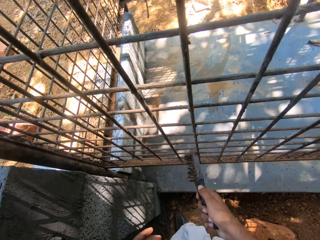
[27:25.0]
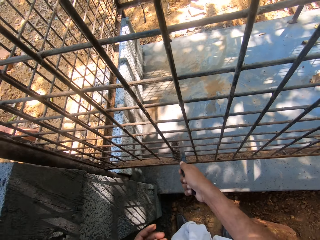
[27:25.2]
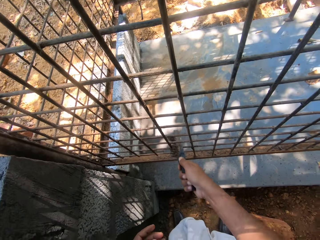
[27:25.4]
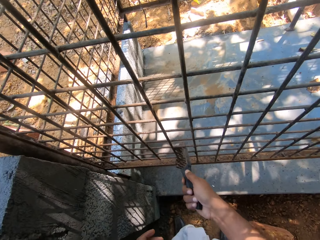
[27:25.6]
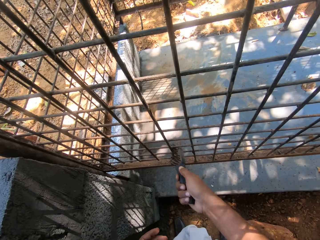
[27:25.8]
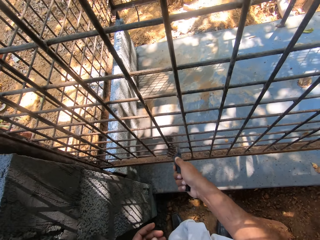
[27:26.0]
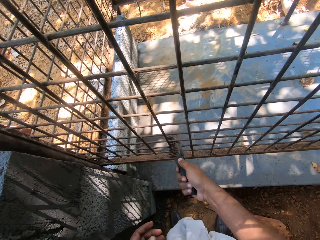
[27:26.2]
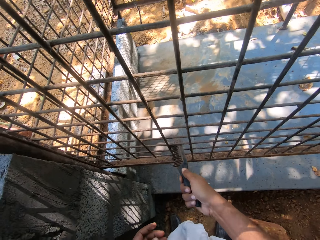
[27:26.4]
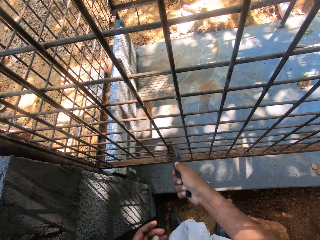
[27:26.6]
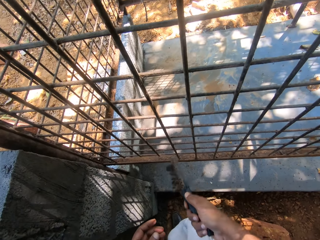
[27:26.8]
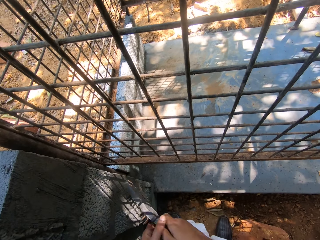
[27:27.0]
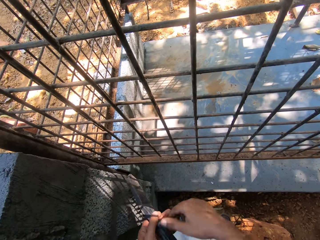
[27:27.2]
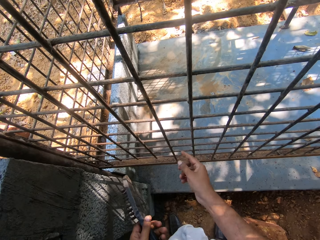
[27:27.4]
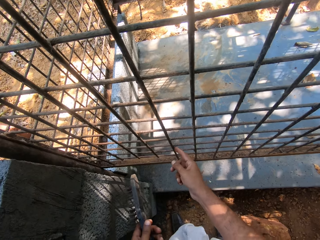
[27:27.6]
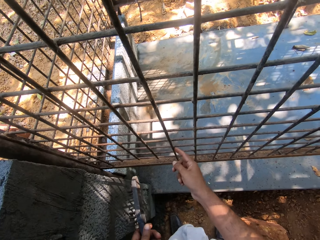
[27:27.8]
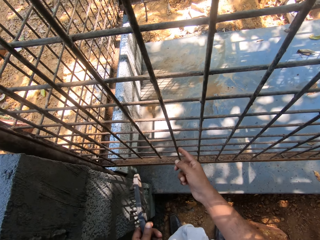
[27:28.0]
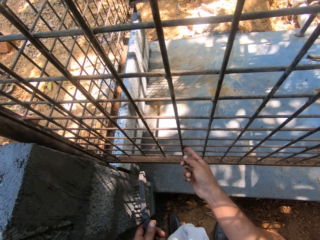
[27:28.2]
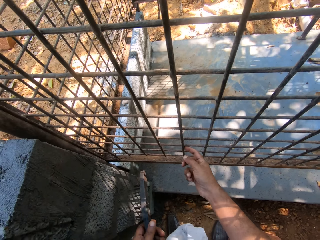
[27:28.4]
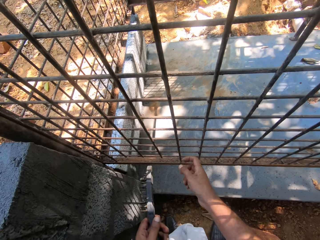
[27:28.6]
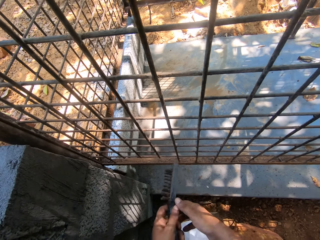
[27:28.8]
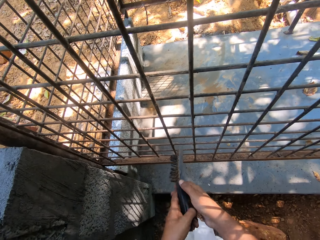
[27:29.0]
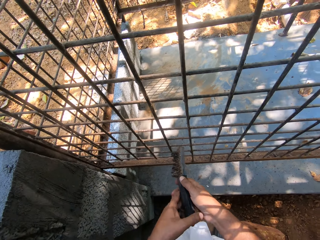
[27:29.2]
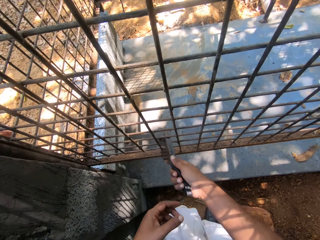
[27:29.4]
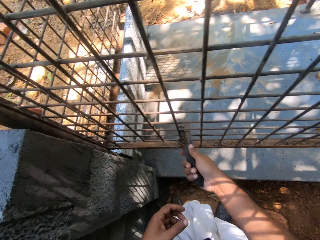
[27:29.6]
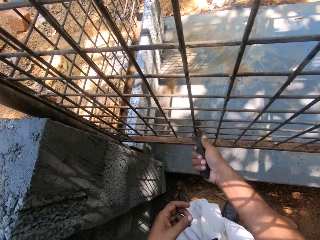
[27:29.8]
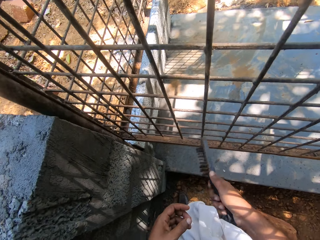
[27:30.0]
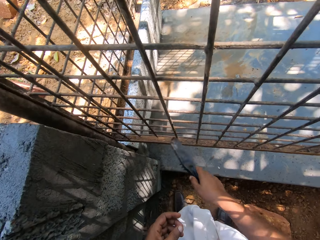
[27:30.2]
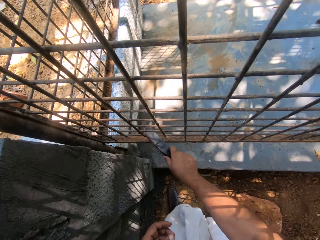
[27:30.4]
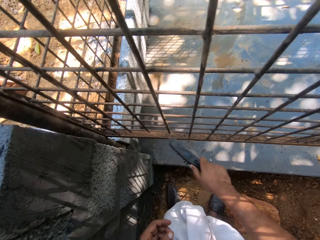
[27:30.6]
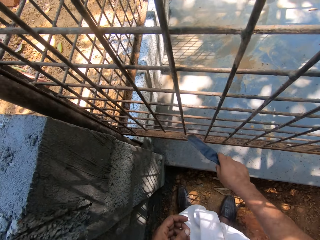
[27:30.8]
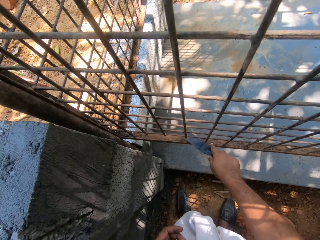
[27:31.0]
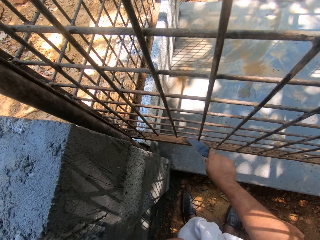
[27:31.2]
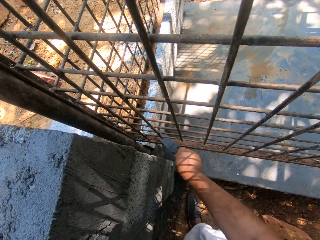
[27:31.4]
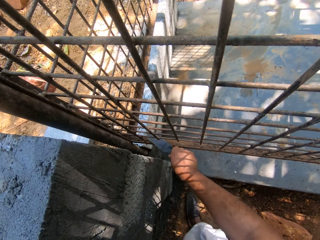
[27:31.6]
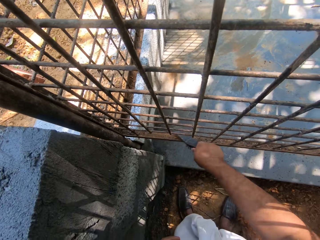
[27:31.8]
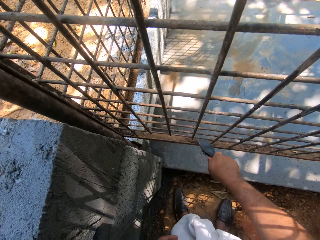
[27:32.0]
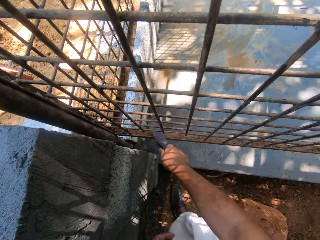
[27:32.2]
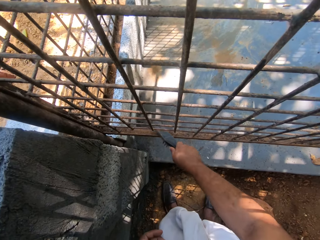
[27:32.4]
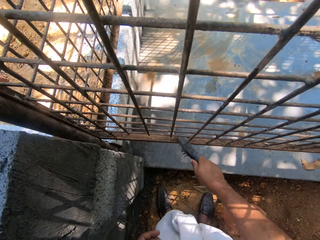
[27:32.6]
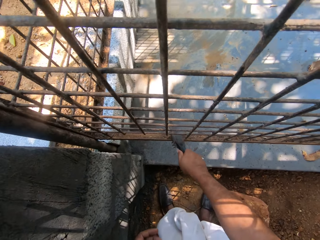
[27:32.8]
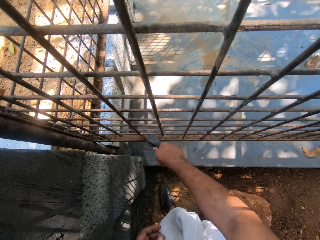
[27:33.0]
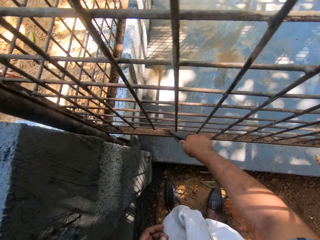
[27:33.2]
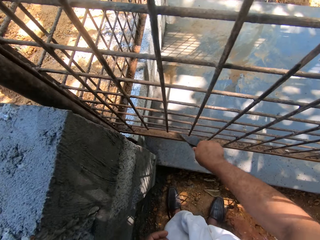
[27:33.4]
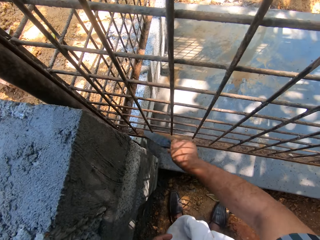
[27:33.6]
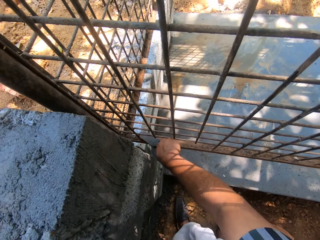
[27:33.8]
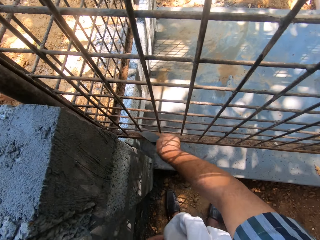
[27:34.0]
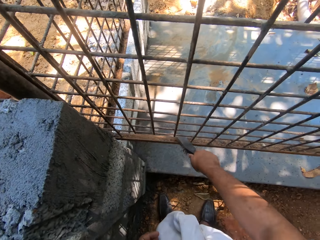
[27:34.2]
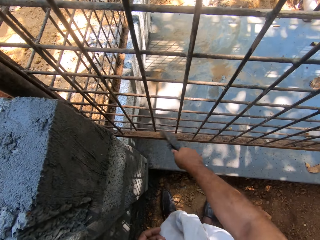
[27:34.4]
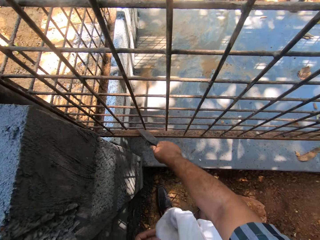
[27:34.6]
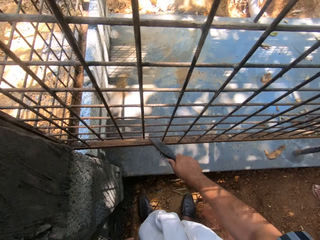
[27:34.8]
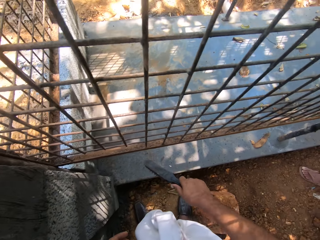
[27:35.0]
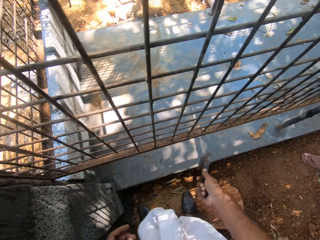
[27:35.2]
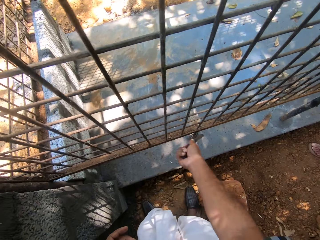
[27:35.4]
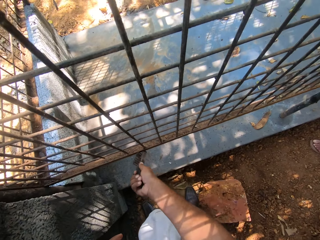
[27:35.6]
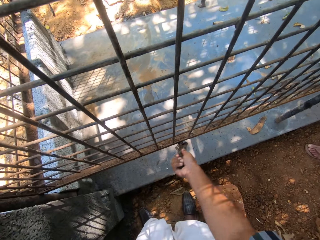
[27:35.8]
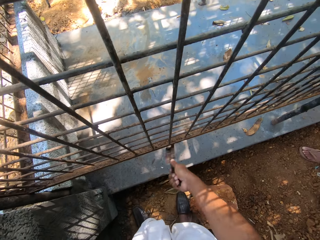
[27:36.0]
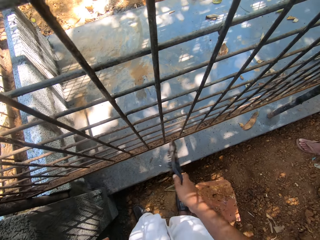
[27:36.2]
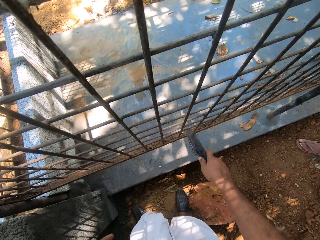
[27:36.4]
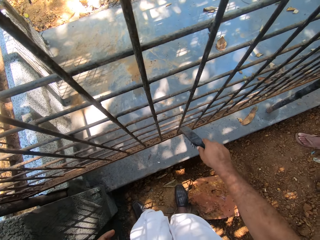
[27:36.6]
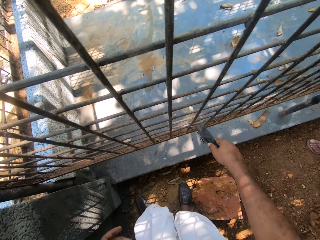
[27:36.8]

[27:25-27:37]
The camera wearer switches a wire brush to the other hand. They hold the wire brush. They touch a metal grill with the right index finger. They switch the wire brush to the other hand. They scrub the metal grill with the wire brush.

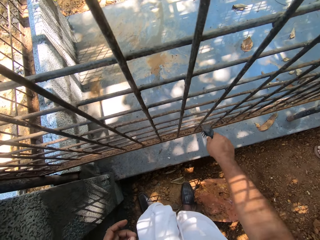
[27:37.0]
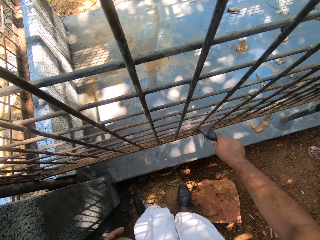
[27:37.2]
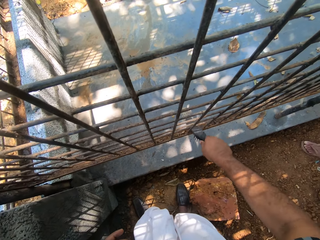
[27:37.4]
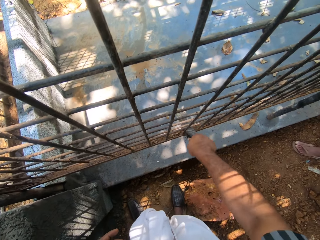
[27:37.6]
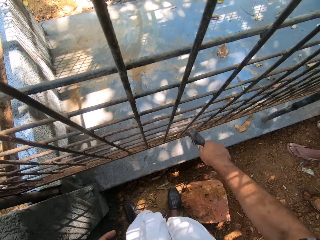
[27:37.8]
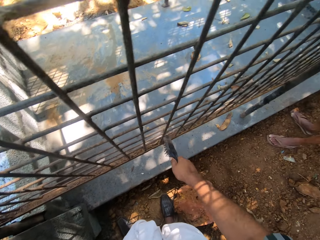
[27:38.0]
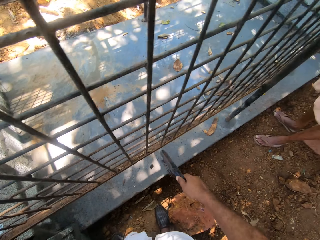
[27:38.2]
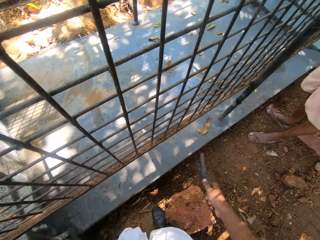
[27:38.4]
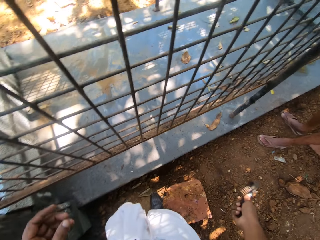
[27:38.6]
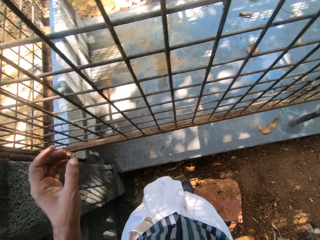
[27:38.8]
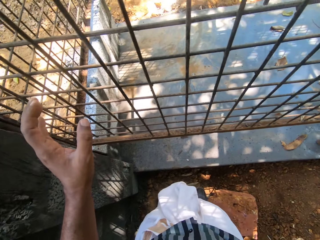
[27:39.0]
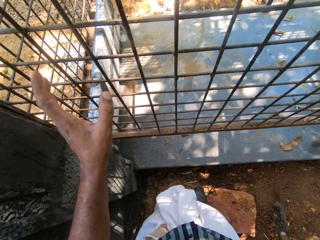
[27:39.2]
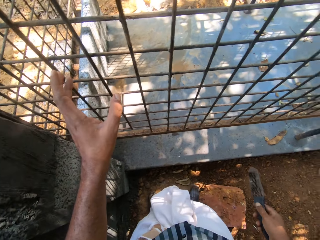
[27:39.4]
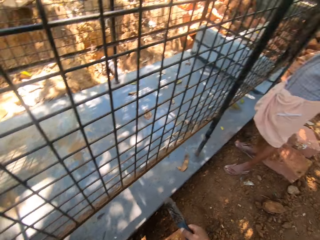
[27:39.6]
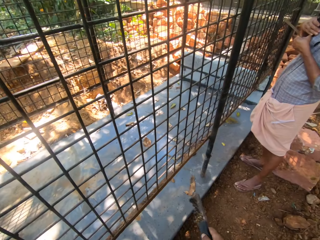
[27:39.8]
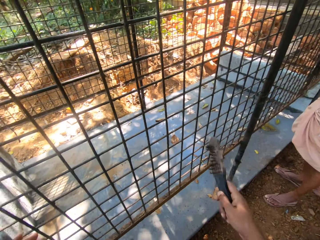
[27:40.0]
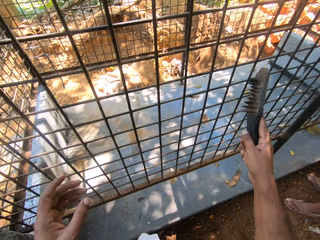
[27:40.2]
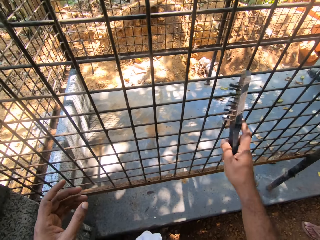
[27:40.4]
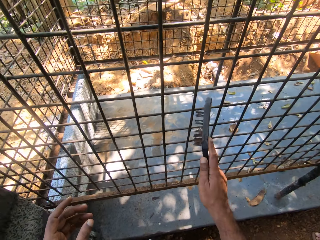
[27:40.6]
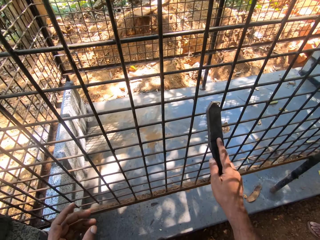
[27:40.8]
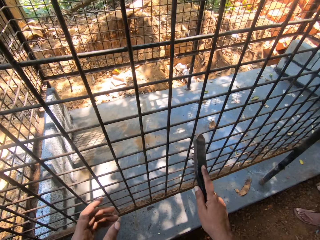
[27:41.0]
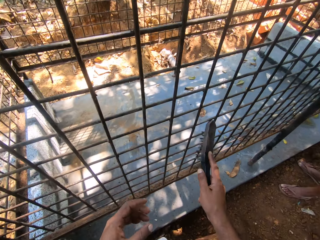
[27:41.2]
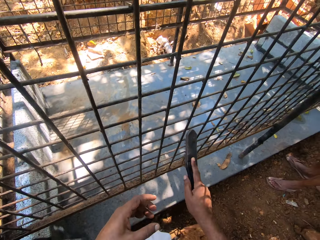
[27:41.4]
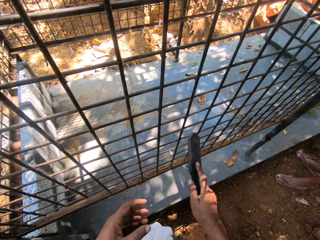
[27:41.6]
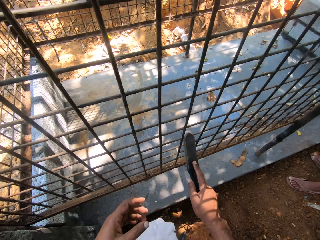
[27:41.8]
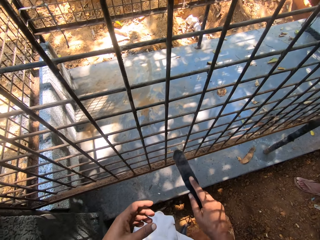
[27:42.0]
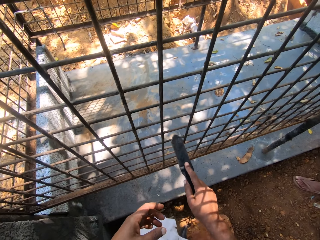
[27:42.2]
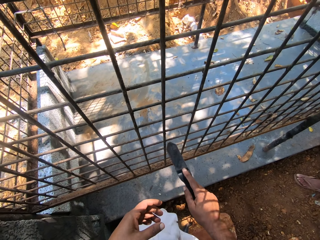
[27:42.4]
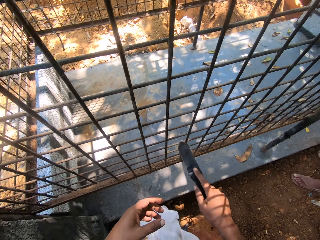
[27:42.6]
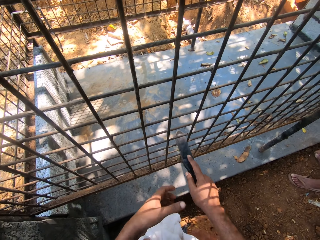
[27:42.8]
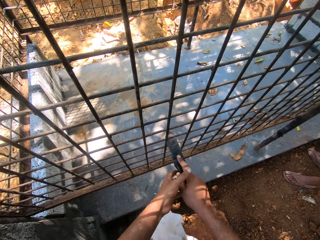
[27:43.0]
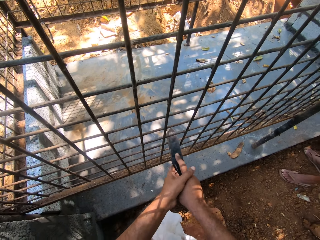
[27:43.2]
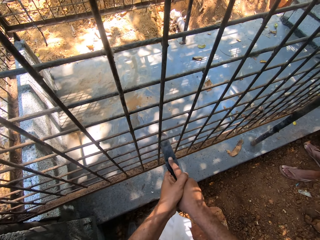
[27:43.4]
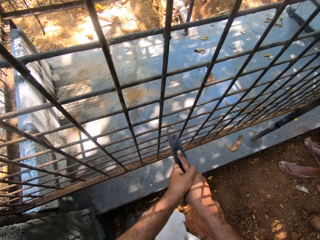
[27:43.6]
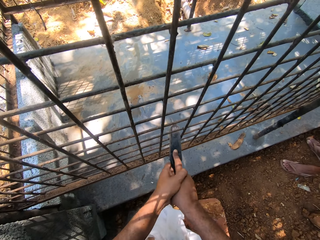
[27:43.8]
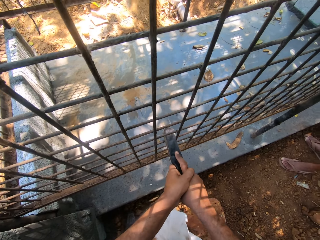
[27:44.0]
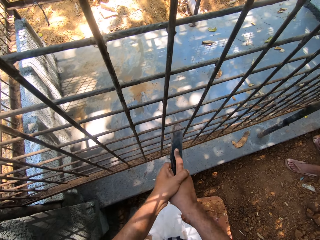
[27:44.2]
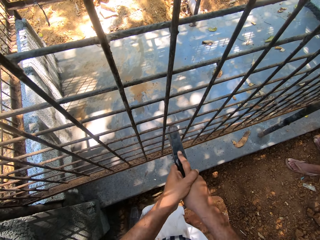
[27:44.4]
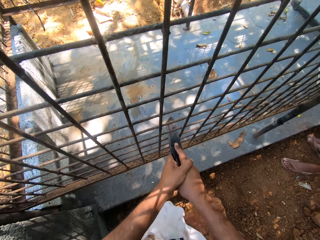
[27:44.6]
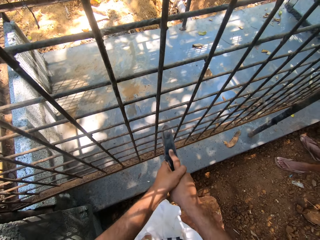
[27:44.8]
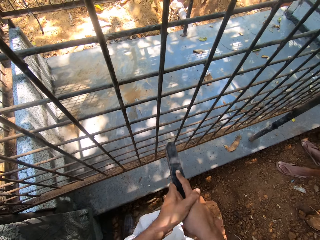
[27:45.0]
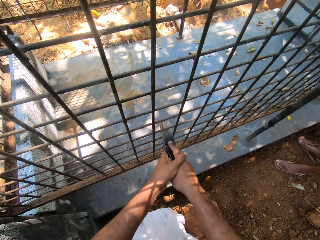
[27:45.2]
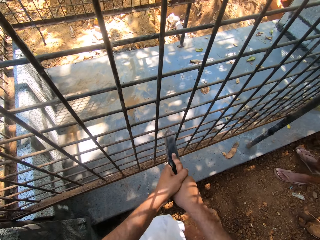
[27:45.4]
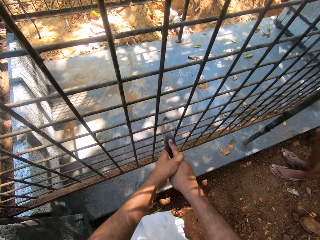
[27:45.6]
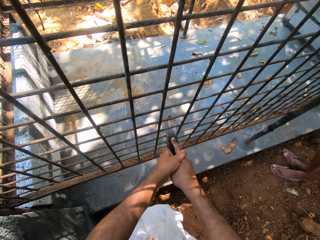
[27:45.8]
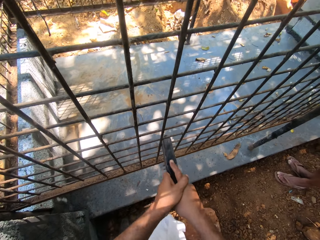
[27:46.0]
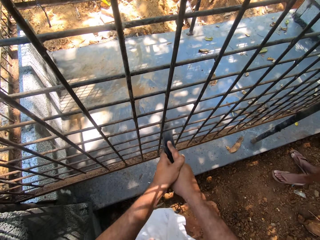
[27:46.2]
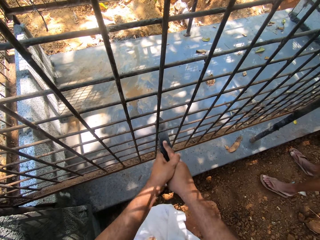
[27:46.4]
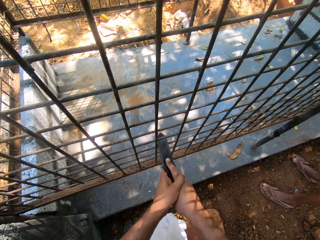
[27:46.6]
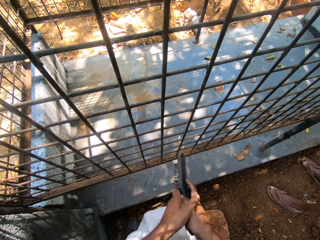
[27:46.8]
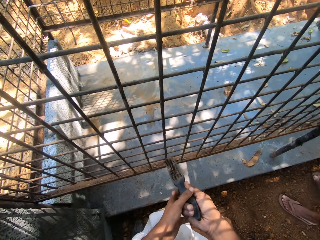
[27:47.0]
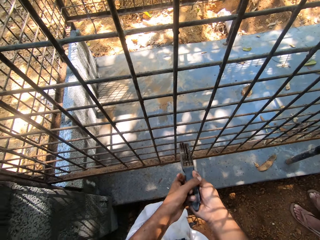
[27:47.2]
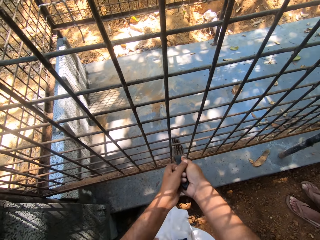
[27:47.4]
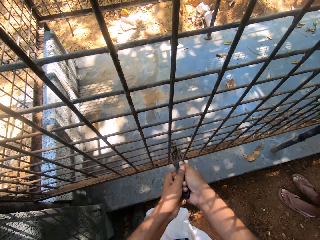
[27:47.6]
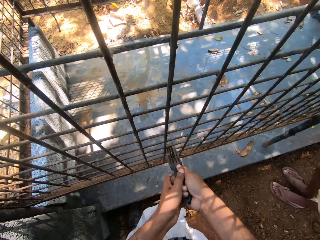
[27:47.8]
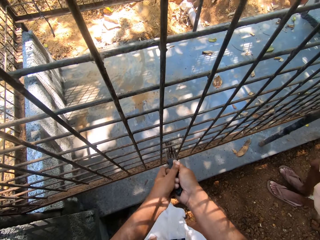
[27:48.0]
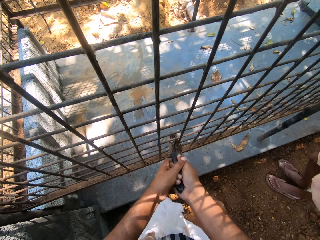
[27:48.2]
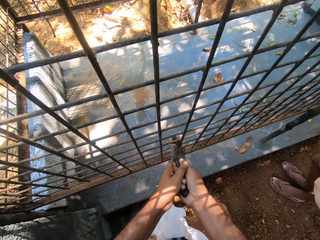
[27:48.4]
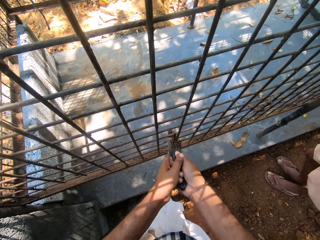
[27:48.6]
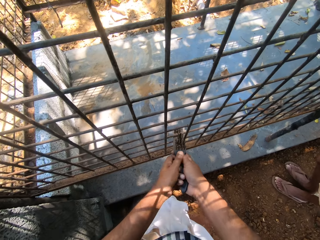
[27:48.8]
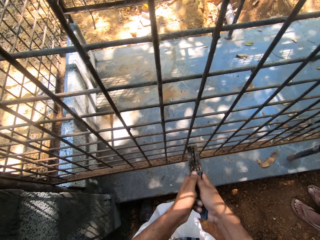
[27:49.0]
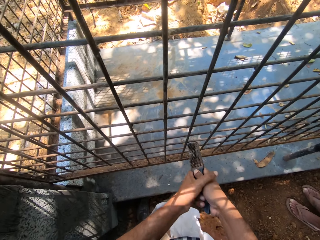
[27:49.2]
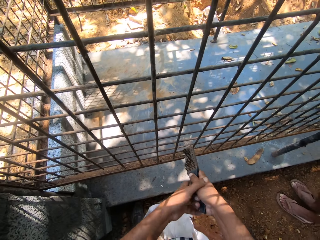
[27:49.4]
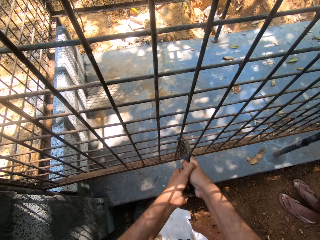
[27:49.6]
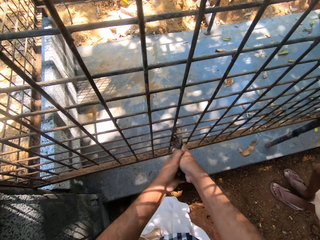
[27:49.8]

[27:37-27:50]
The camera wearer looks around and holds a wire brush. They put a hand on a wire mesh or metal grill. They scrub the metal grill with the wire brush. They hold the wire brush with hands. They clean the wire mesh with the wire brush.
